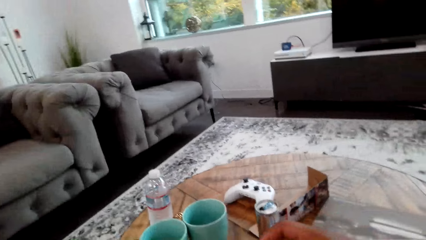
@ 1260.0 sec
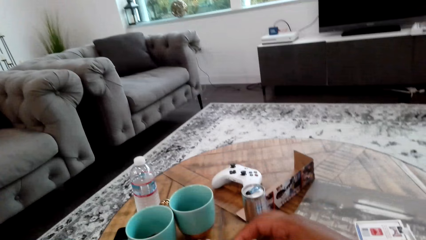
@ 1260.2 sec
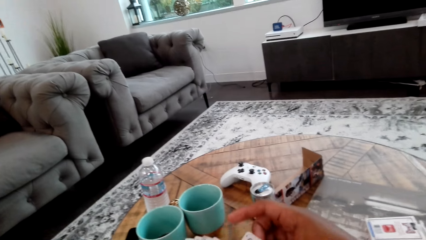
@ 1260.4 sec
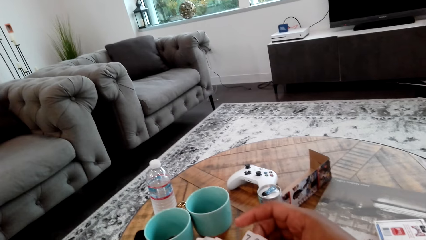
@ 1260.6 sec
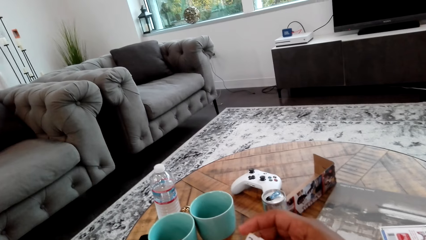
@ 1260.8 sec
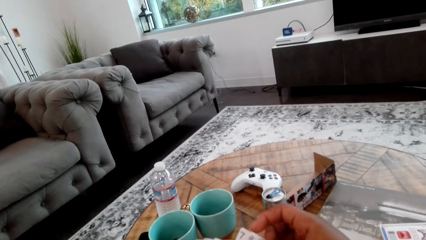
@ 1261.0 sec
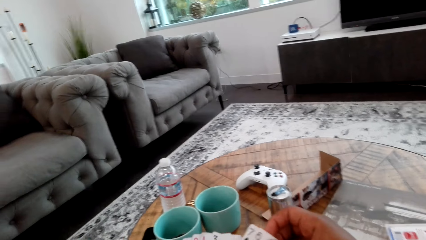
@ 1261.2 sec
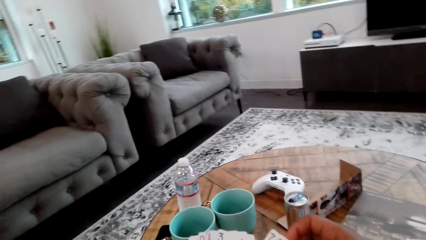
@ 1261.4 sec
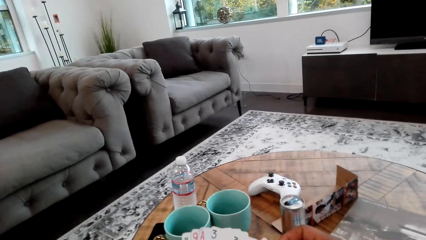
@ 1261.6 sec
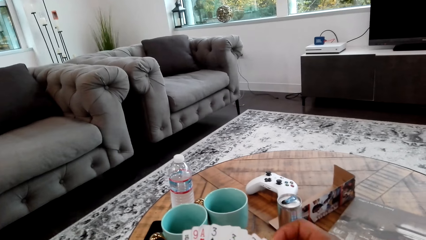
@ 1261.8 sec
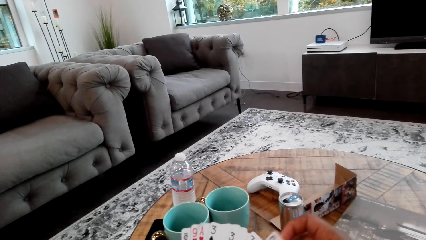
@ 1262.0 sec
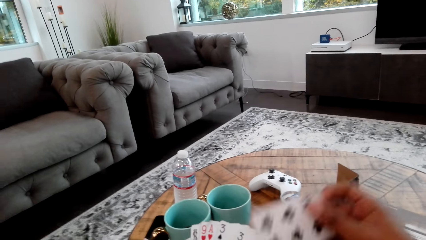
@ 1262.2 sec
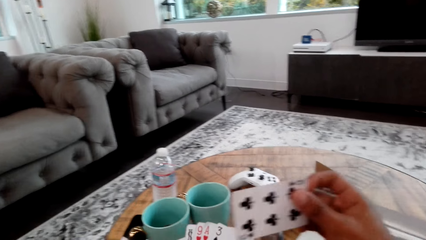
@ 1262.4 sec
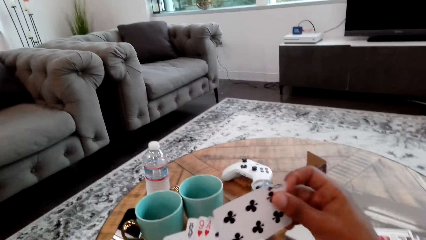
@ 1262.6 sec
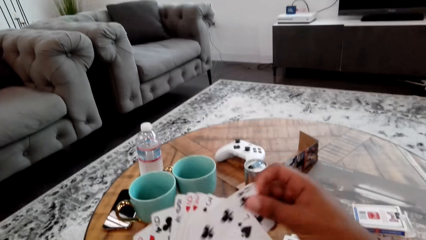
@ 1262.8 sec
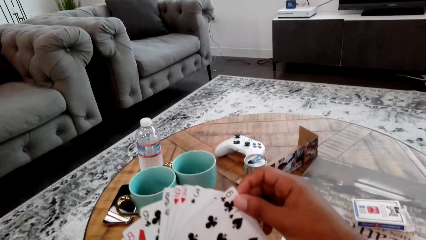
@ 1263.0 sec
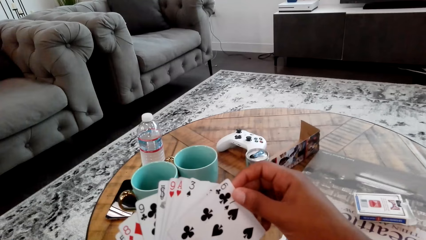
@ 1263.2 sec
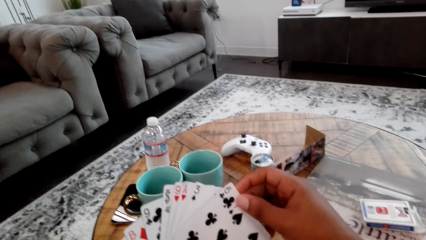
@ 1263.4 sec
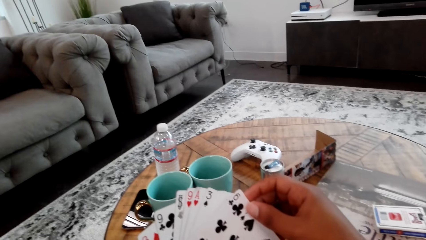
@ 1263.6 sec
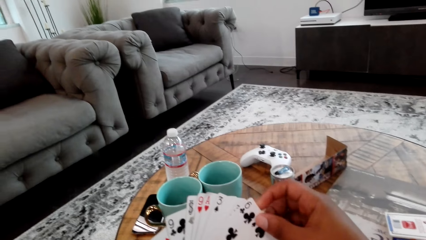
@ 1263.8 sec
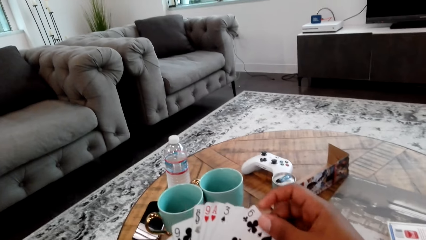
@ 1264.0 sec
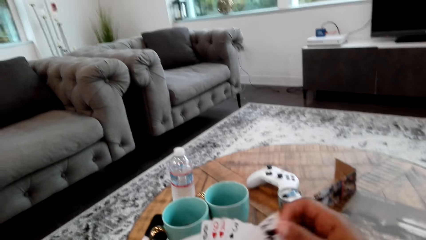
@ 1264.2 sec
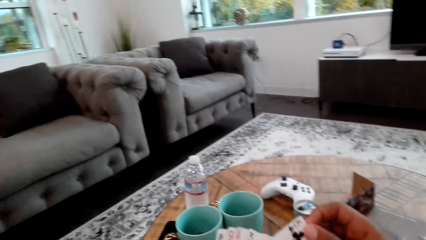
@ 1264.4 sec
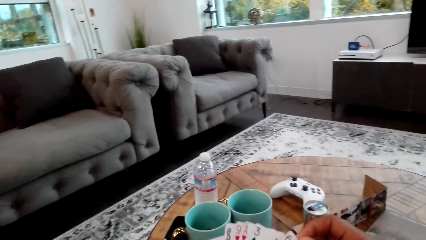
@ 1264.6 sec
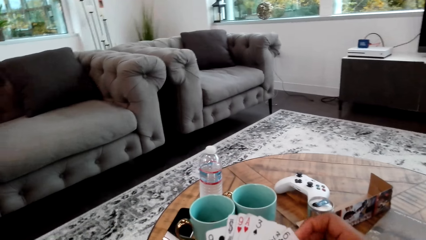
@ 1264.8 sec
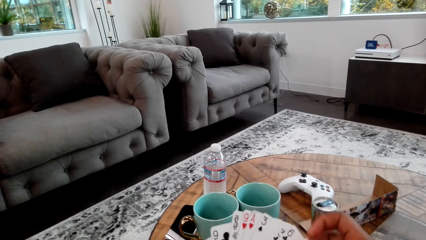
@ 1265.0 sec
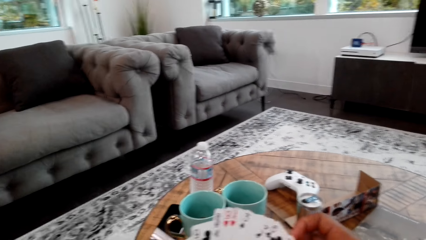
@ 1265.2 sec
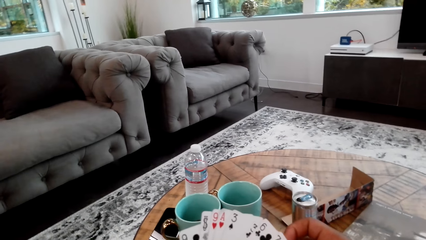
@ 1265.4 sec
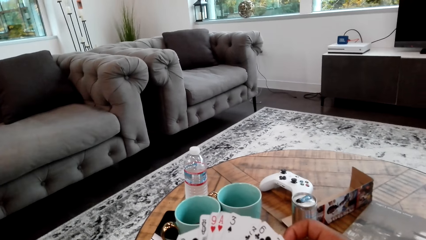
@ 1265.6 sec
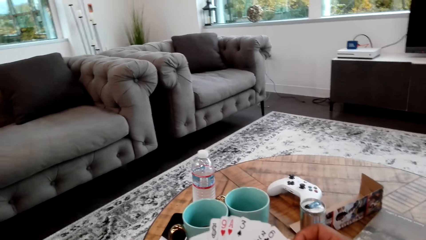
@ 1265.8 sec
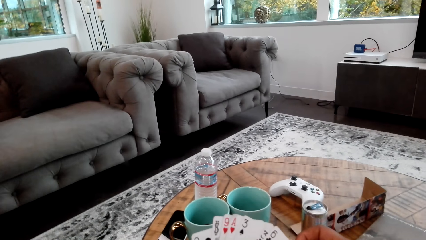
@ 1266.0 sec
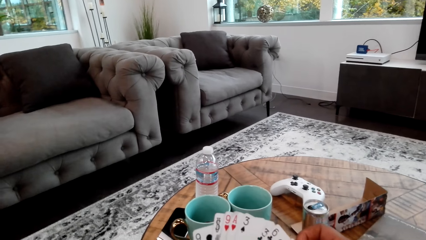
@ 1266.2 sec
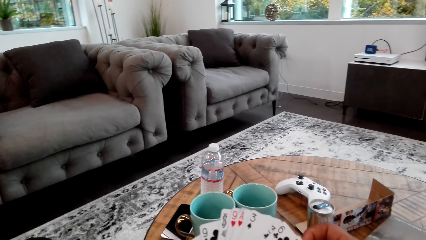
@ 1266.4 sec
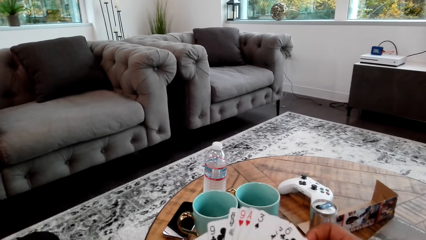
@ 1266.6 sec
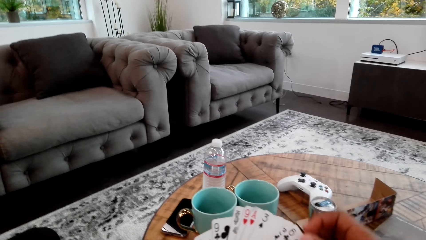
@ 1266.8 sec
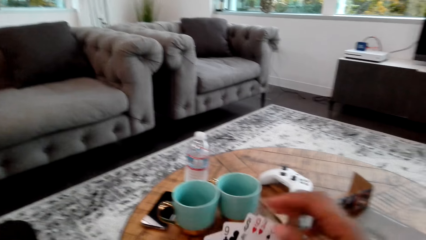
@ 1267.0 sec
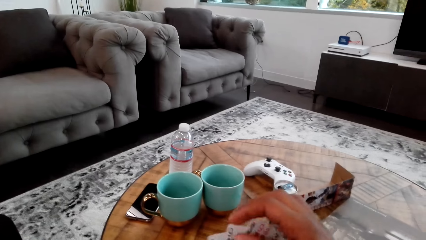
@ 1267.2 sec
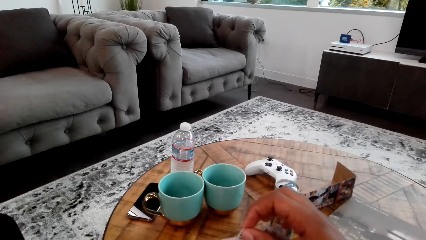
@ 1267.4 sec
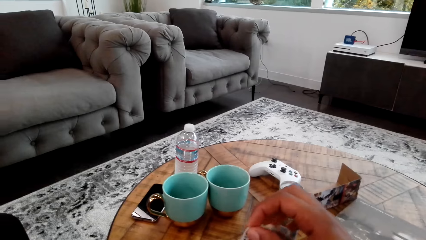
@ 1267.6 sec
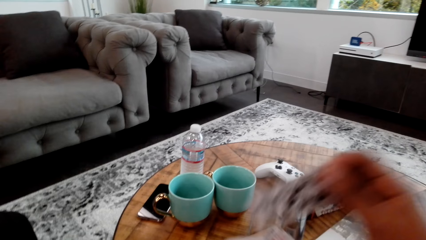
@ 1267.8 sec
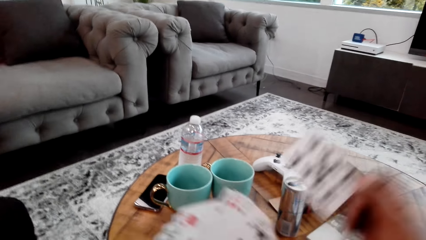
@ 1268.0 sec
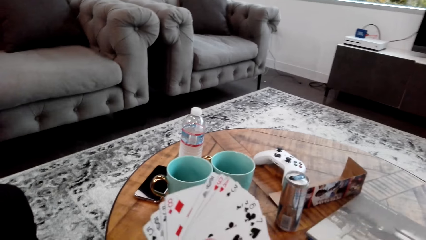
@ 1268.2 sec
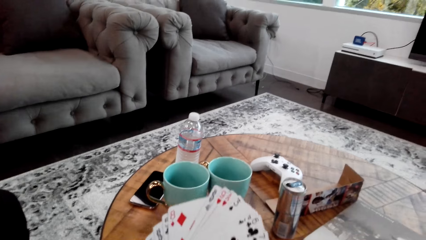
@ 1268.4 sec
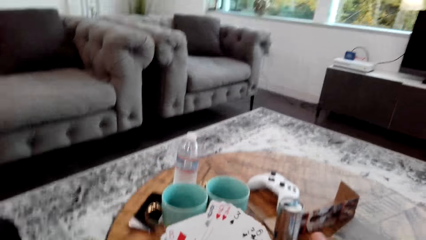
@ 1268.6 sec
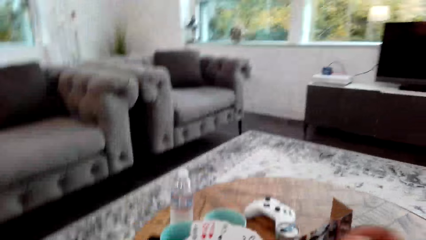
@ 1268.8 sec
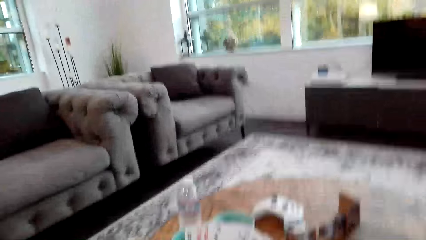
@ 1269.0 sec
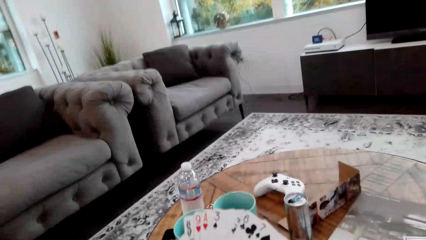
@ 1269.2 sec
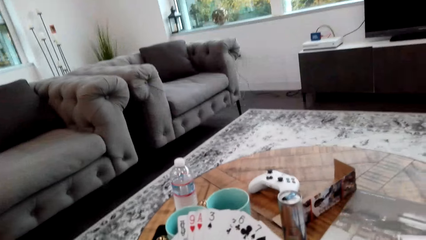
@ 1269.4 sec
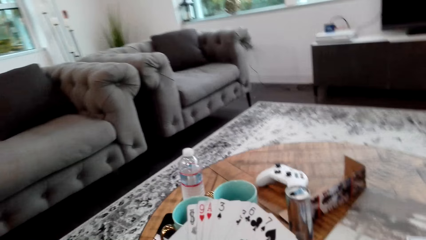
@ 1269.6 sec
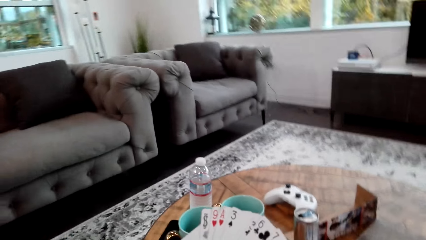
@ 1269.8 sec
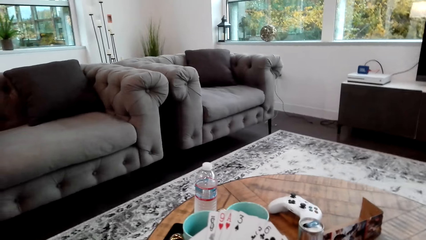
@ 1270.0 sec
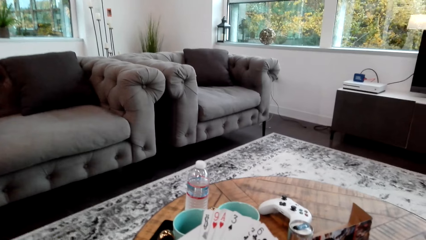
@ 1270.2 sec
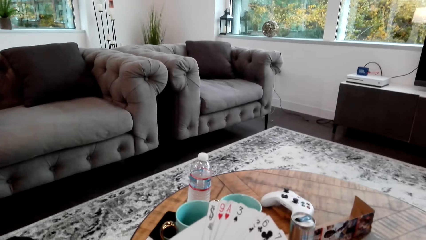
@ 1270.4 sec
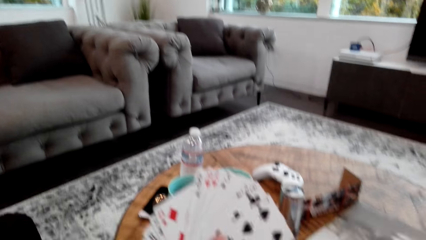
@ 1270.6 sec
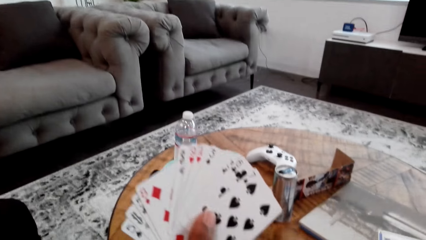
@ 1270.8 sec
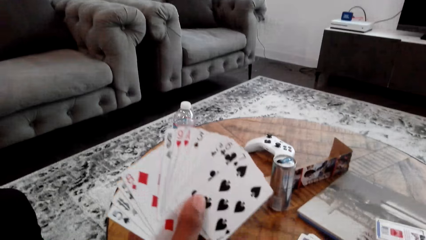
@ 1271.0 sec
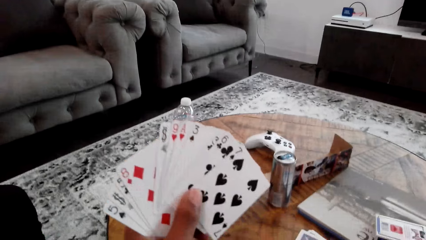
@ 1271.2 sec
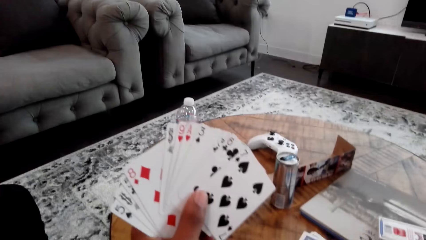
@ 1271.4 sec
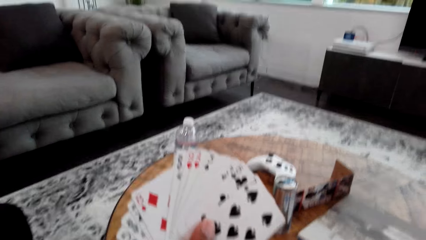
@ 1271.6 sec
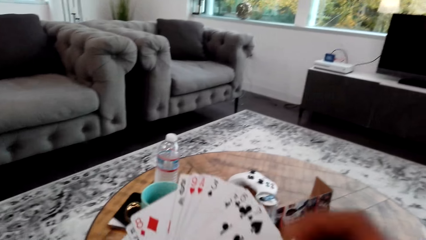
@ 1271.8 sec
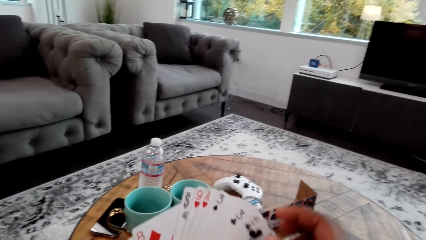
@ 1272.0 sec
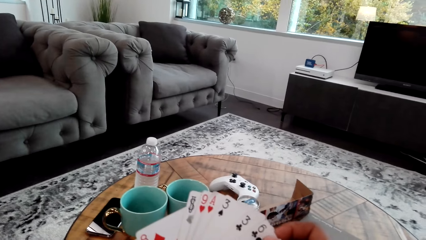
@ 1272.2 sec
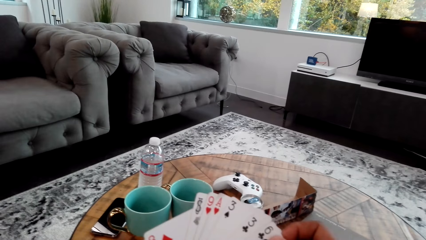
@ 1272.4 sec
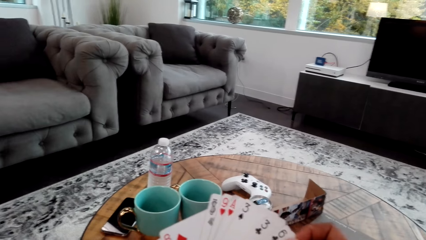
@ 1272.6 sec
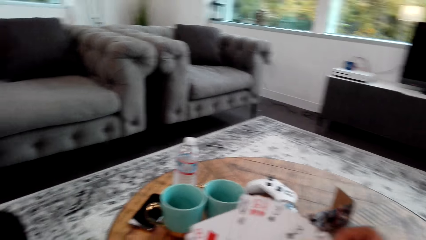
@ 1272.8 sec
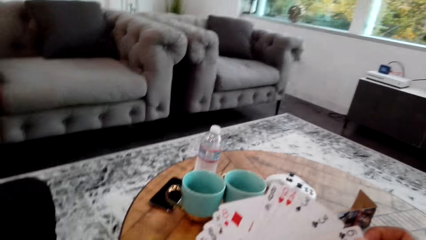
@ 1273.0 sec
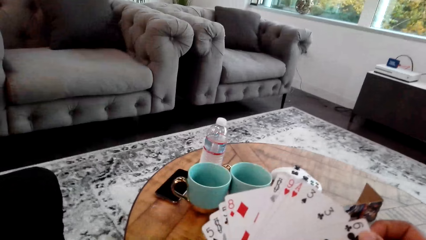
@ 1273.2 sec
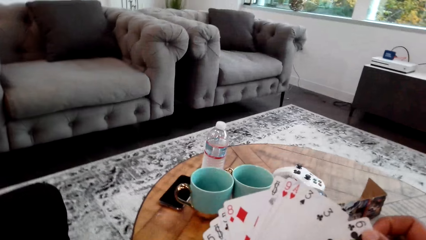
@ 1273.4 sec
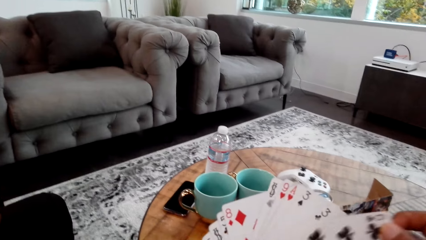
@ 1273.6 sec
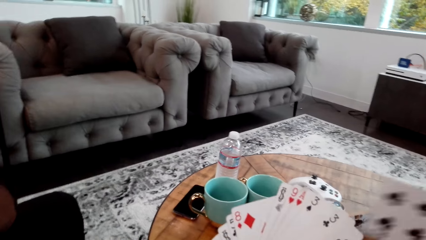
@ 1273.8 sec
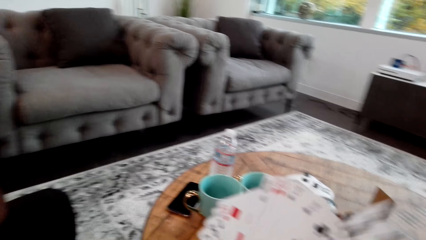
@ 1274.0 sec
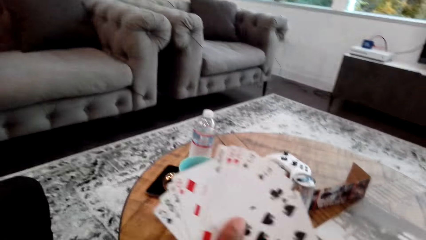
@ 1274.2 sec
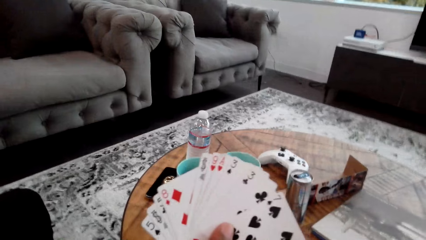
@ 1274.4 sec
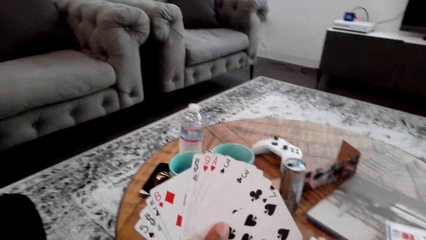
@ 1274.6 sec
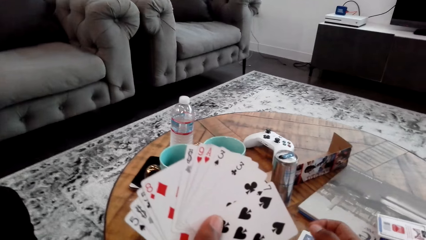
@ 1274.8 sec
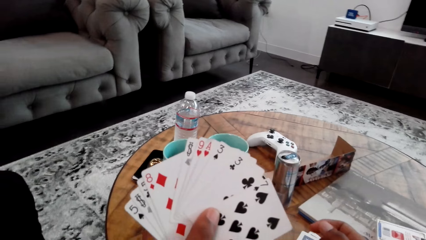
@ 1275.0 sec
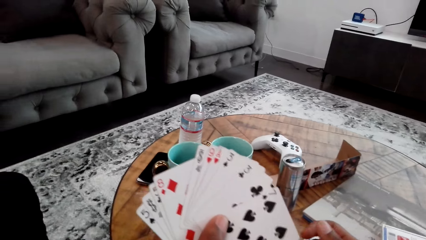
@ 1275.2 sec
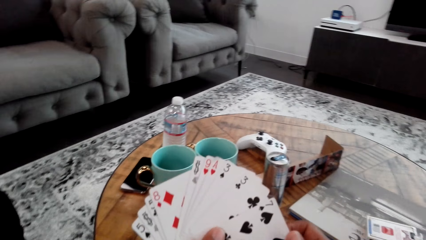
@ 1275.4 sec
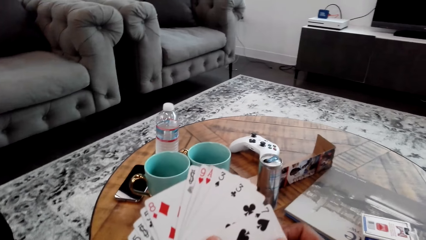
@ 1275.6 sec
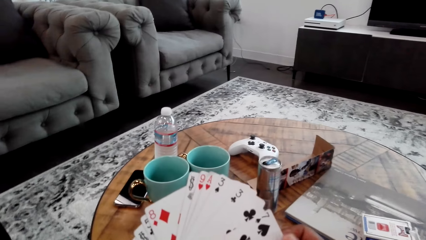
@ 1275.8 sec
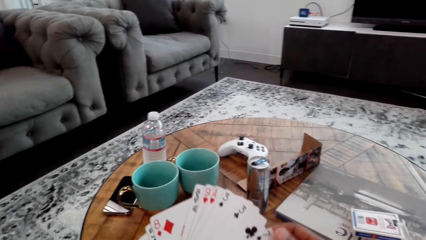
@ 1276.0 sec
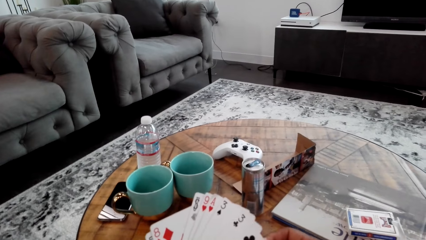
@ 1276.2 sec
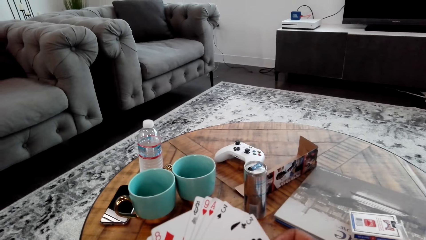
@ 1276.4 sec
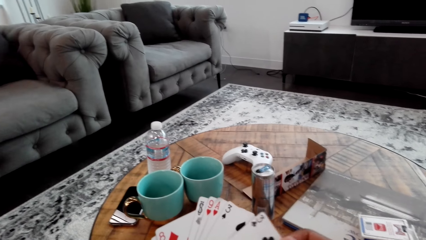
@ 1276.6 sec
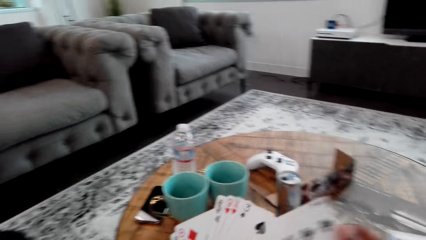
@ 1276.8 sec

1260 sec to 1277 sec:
The camera wearer takes a card from his hand. He puts the card on the table. He takes a card from his hand. He puts the card on the table.
